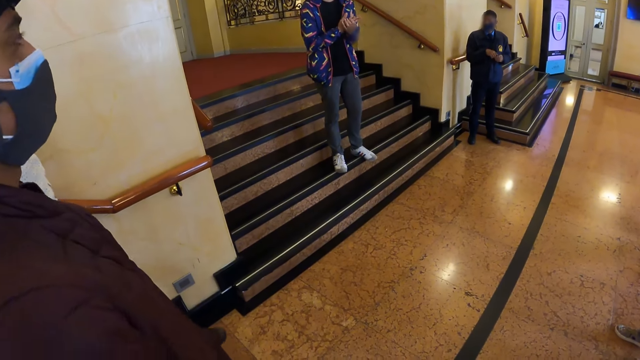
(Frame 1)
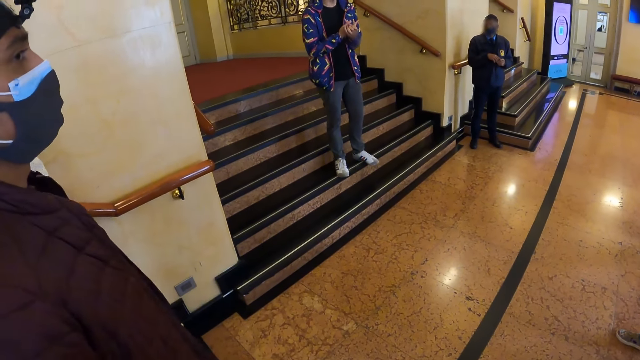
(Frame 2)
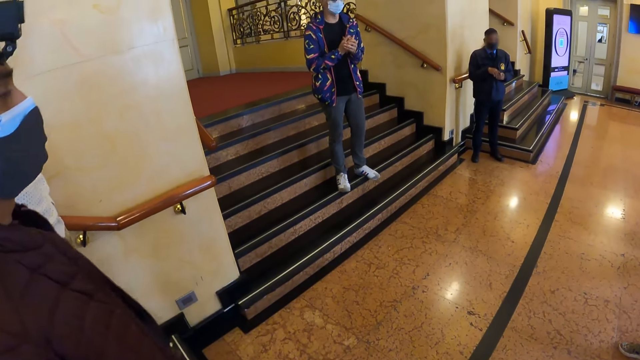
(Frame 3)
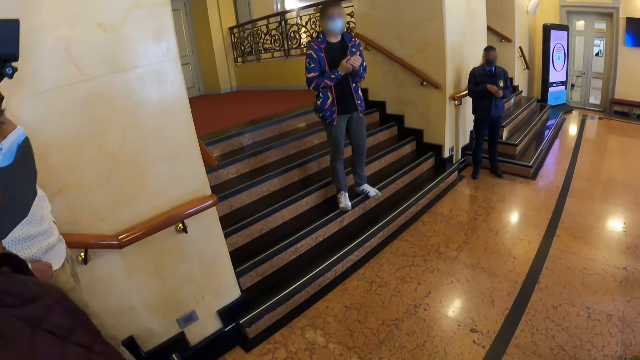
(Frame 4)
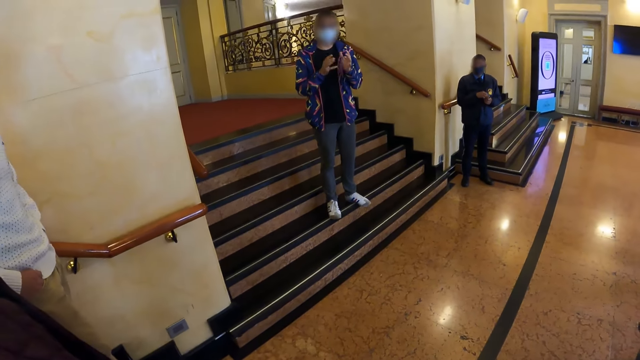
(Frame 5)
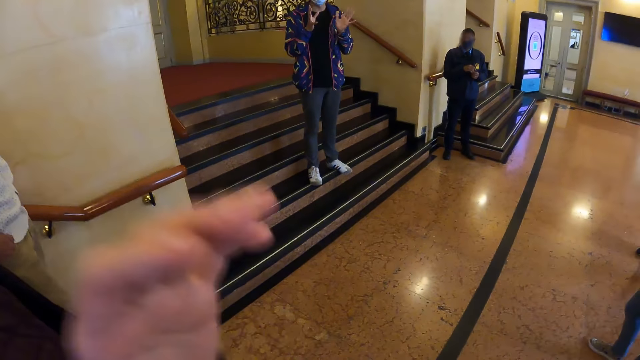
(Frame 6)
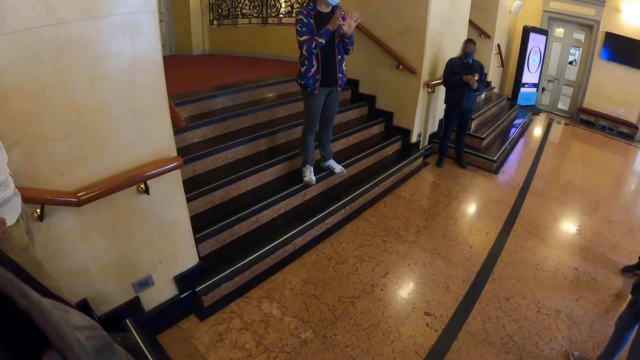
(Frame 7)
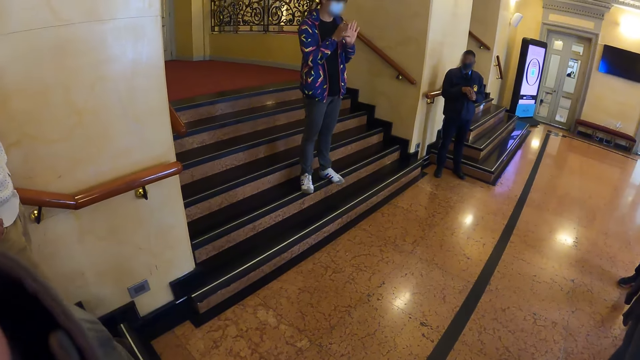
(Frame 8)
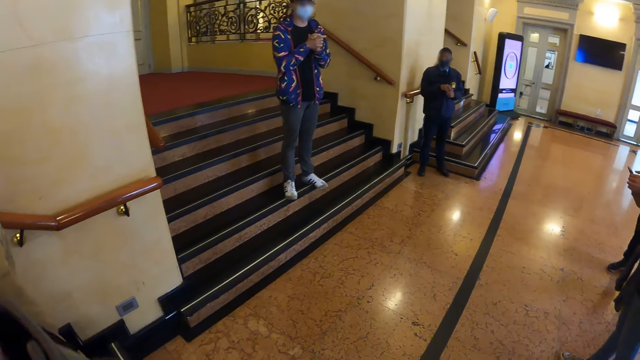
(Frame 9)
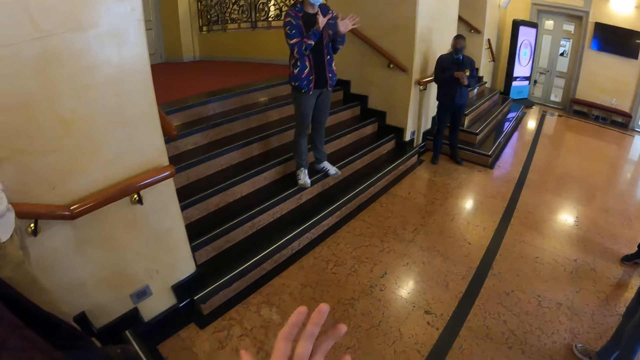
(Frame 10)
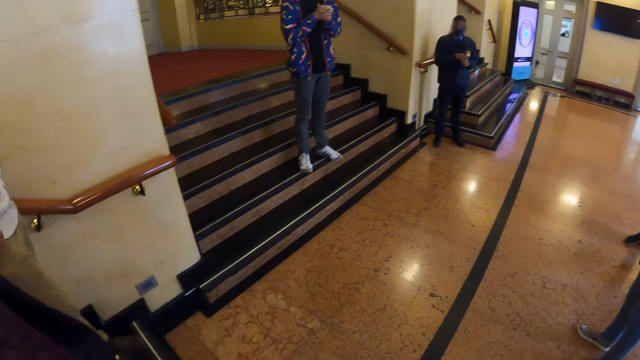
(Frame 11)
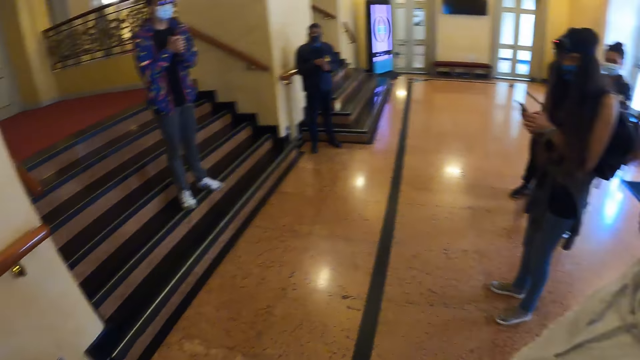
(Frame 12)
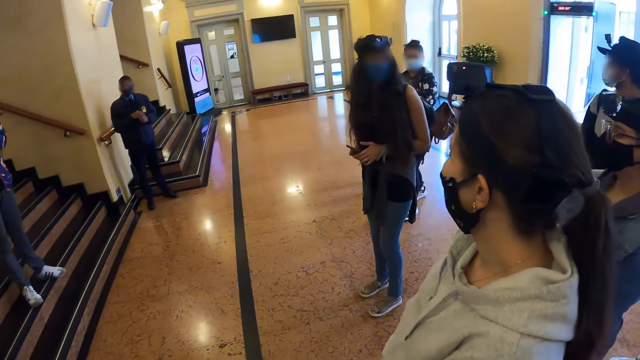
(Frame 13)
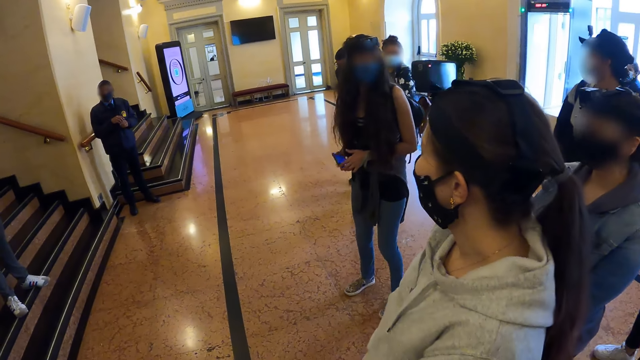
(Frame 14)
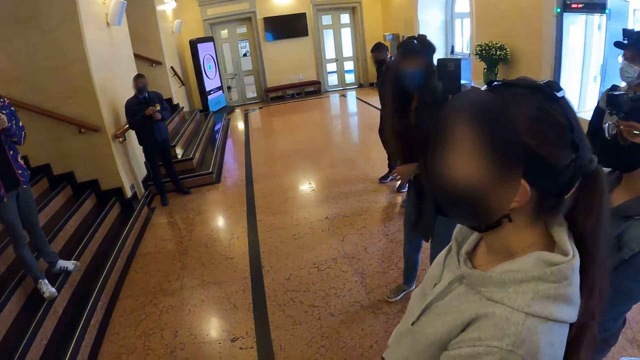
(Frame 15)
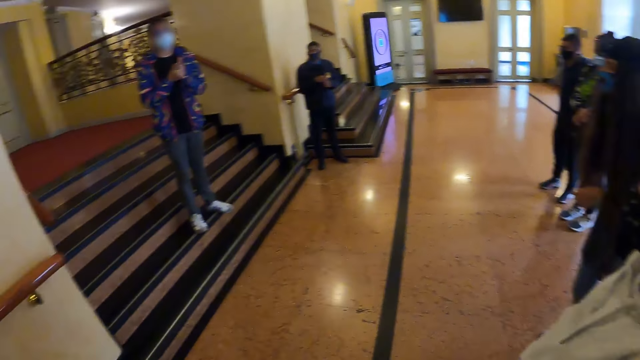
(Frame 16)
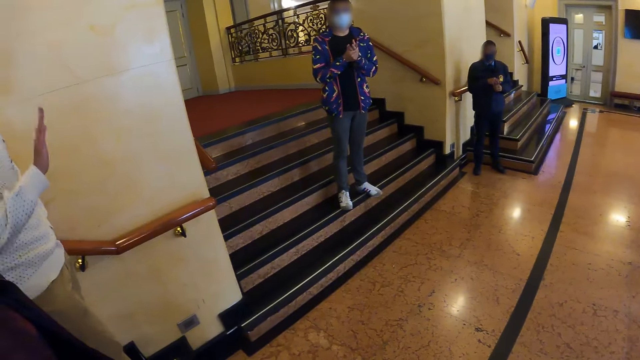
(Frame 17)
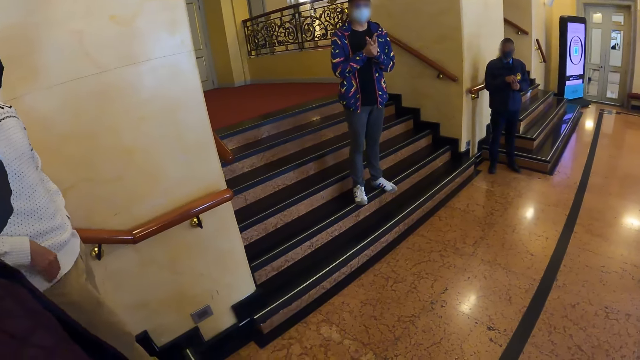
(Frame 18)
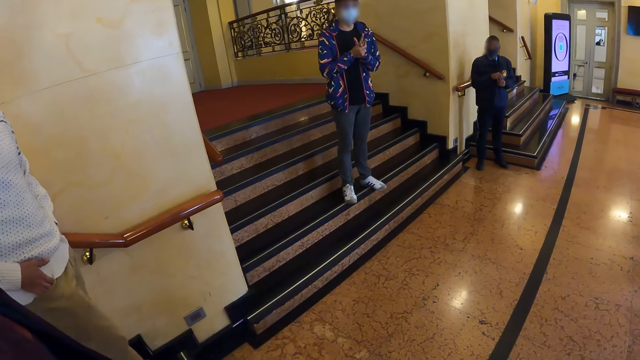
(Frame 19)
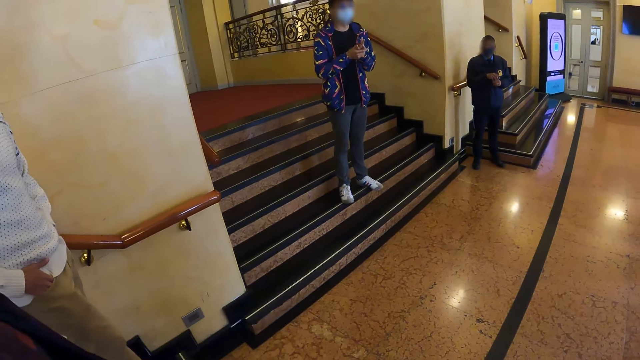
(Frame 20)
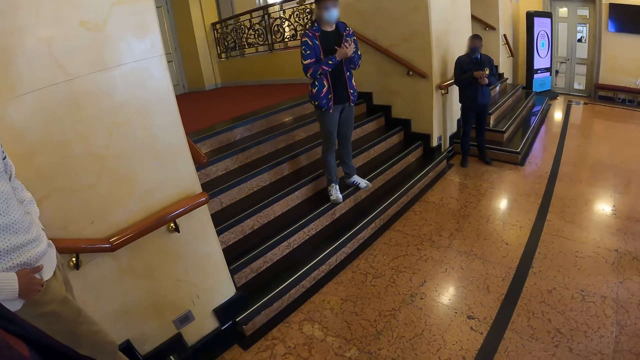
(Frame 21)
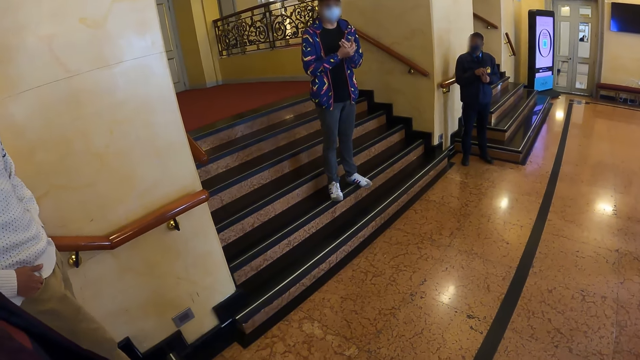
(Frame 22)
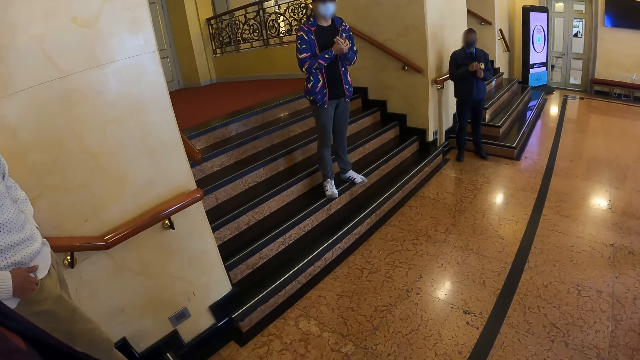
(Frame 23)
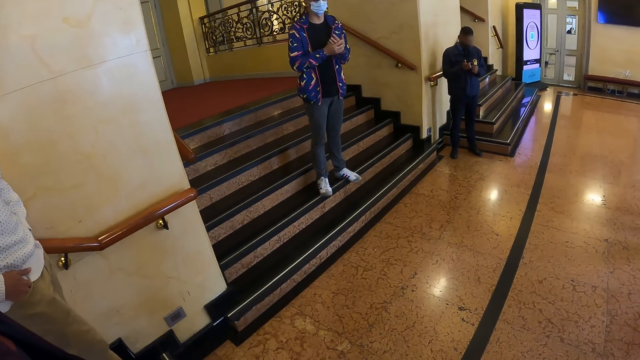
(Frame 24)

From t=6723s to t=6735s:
The camera wearer looks at a man.

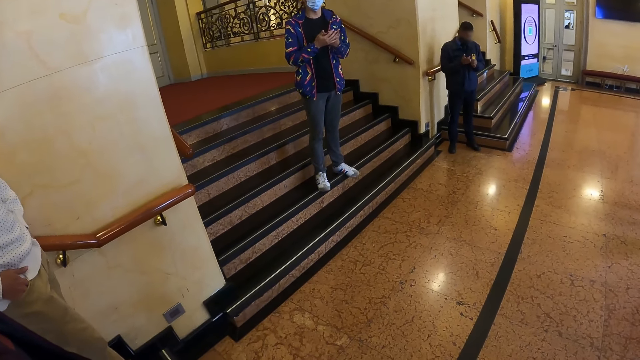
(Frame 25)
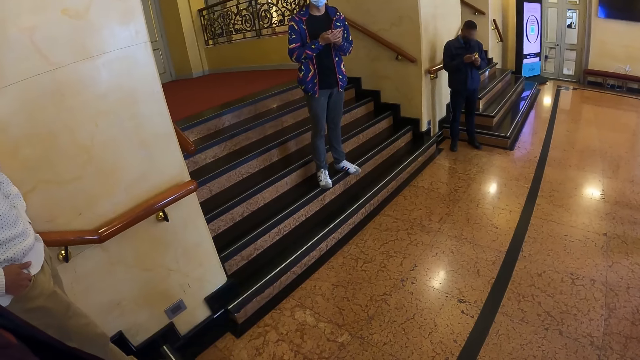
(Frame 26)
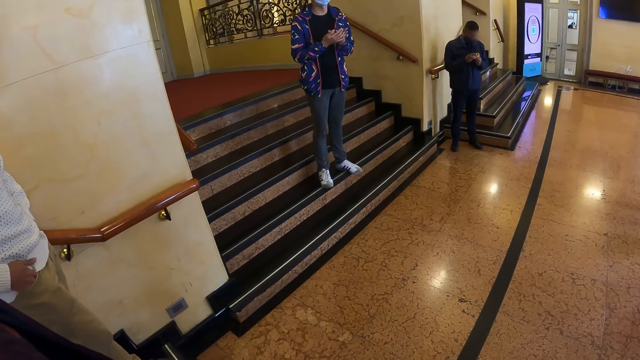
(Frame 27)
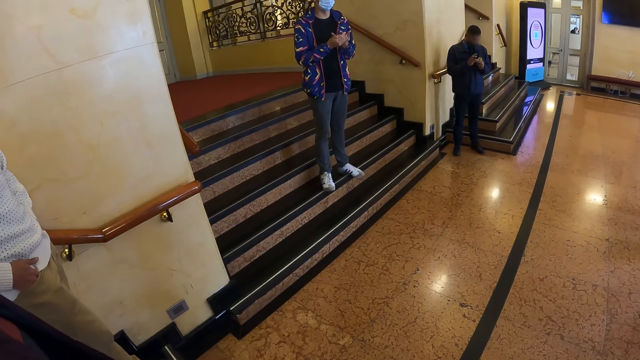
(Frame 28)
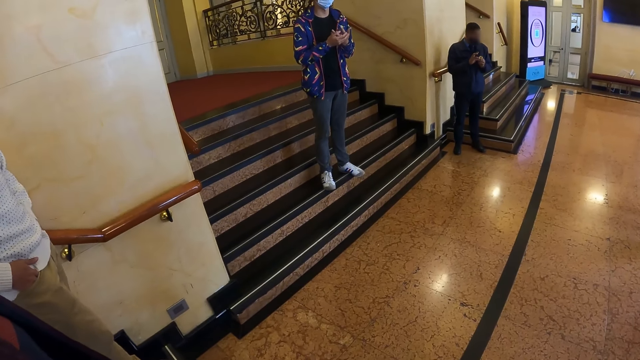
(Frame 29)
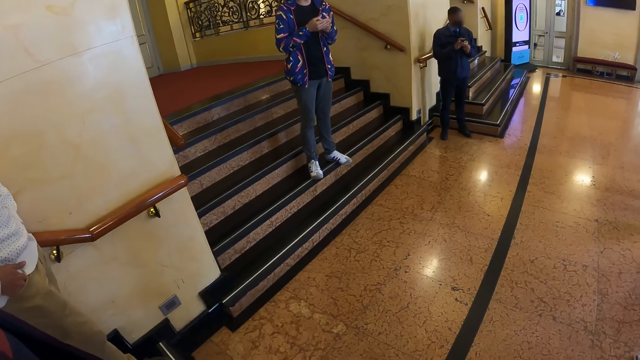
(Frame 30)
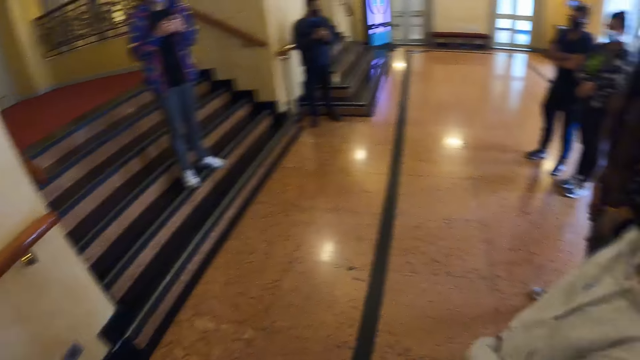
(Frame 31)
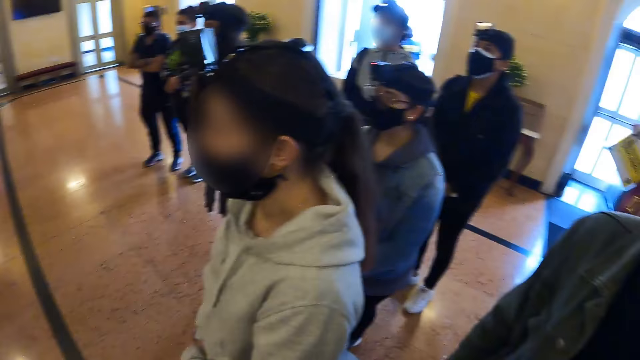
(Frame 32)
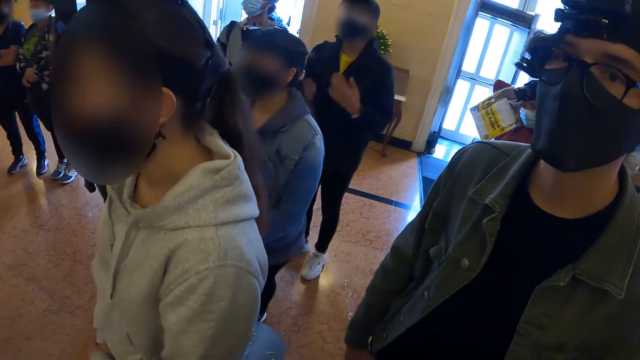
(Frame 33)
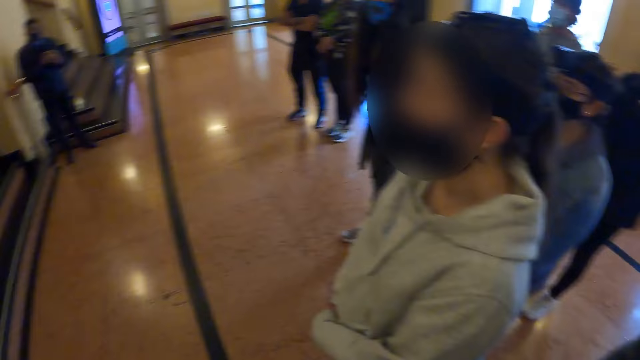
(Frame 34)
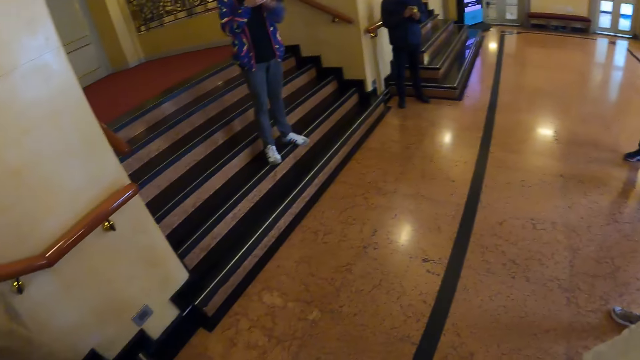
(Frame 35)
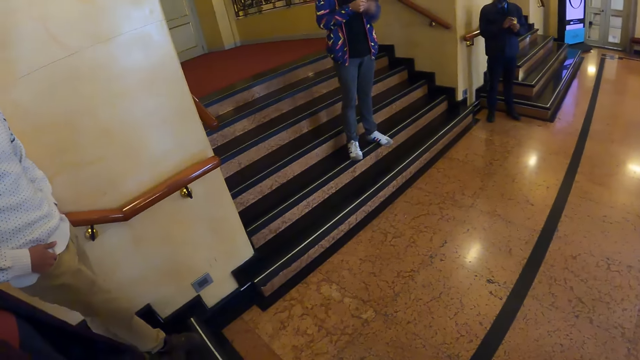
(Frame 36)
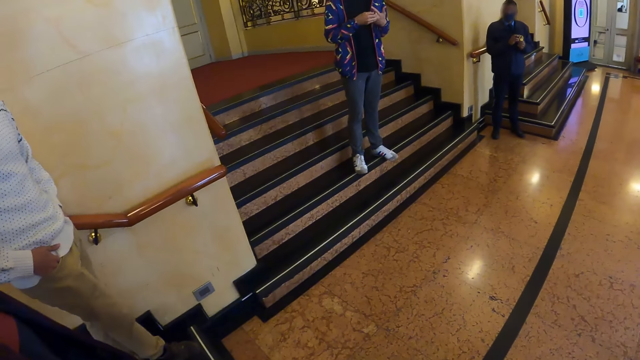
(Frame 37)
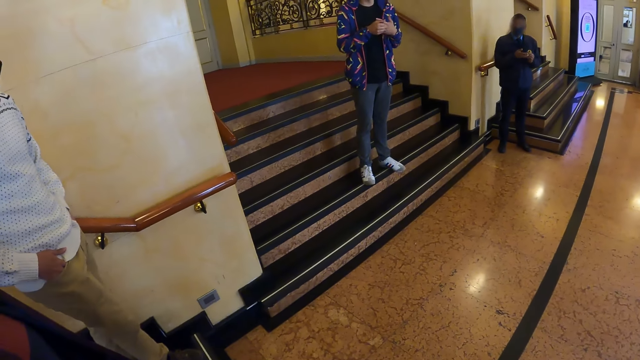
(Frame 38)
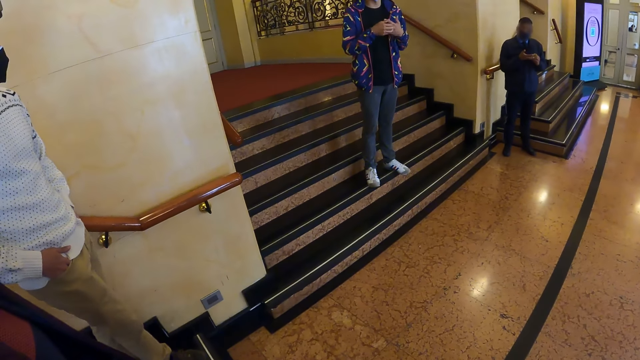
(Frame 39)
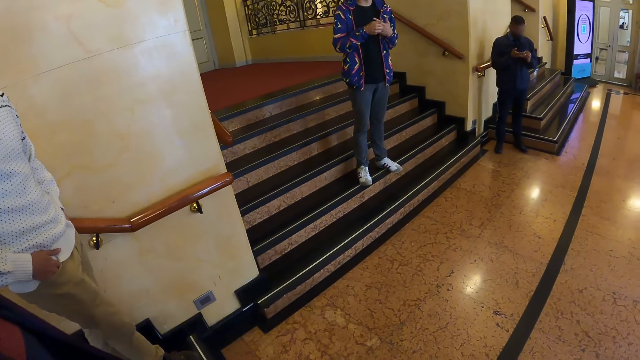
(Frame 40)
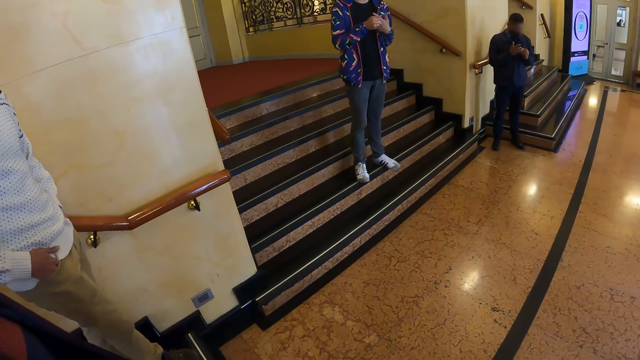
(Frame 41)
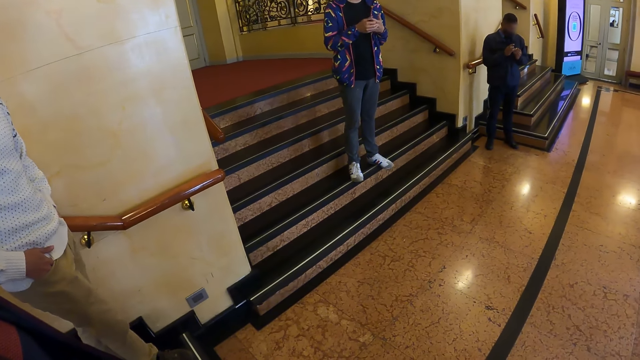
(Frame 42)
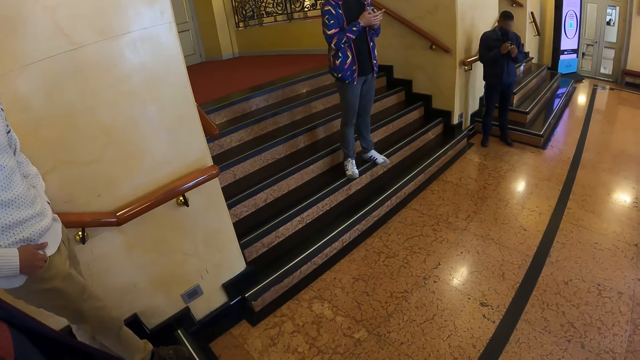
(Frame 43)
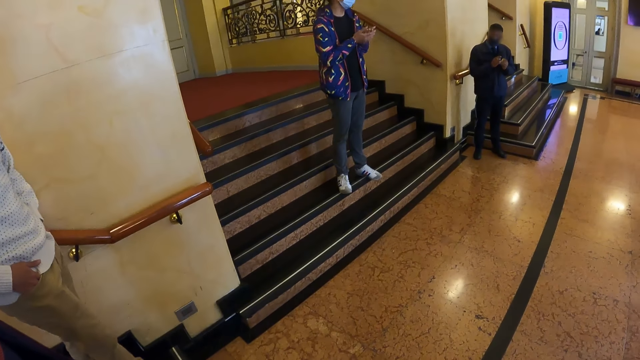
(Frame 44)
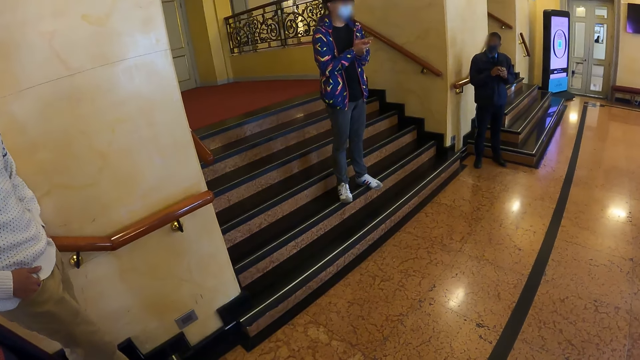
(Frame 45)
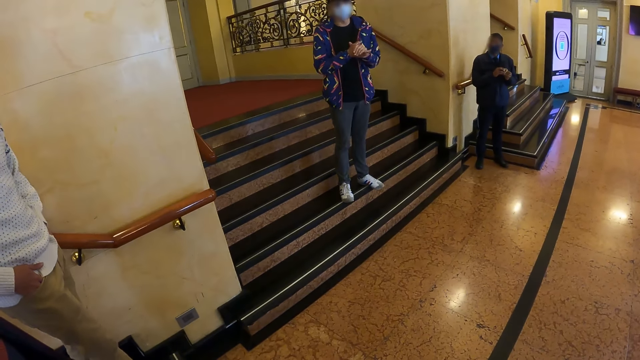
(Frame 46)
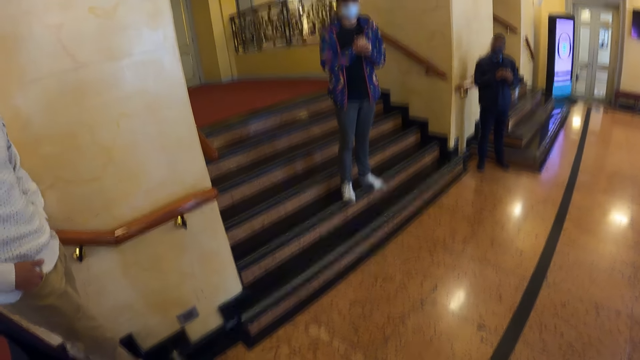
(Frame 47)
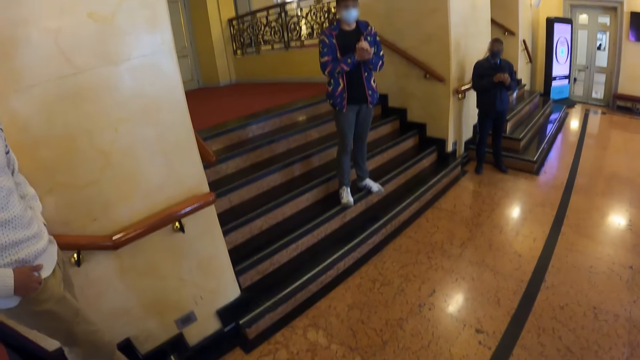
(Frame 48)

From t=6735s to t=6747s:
The camera wearer looks around. They look at the people. The man talks. The camera wearer looks at the man.
